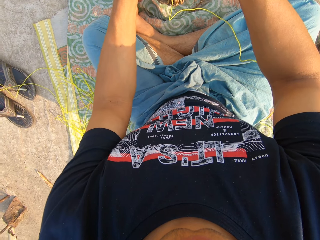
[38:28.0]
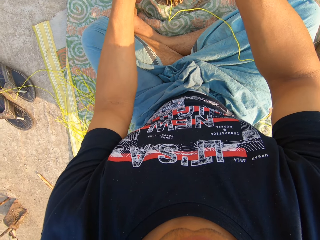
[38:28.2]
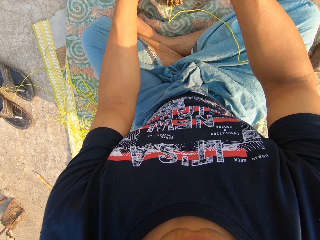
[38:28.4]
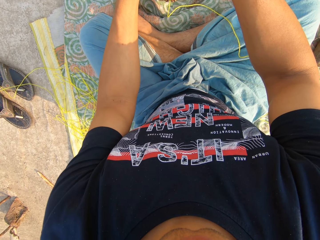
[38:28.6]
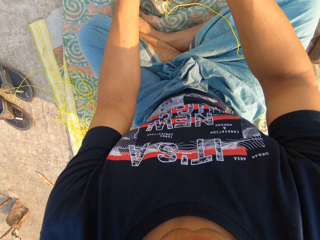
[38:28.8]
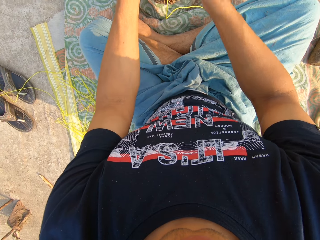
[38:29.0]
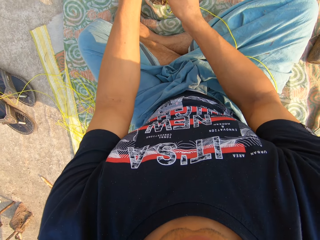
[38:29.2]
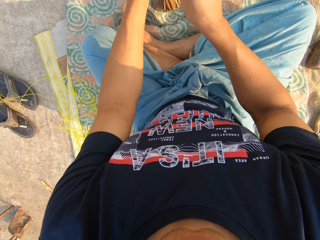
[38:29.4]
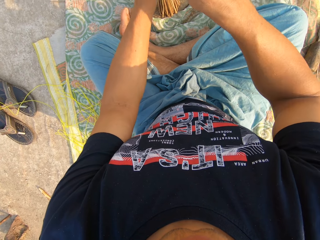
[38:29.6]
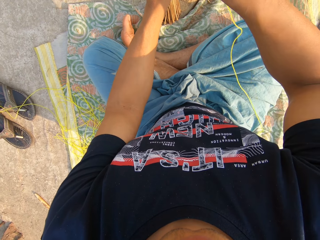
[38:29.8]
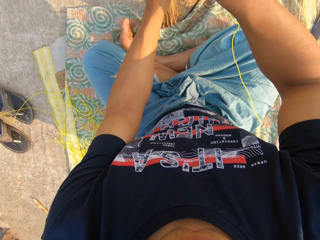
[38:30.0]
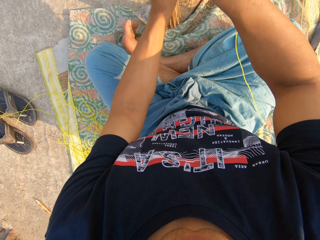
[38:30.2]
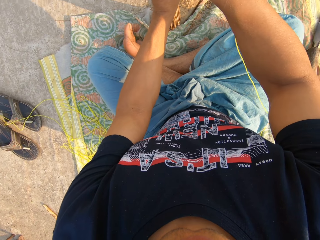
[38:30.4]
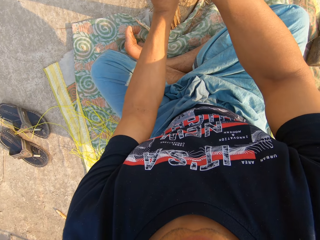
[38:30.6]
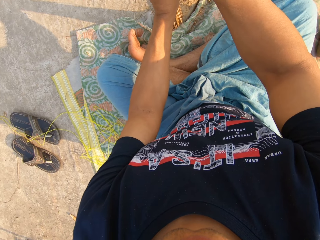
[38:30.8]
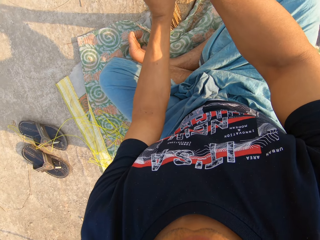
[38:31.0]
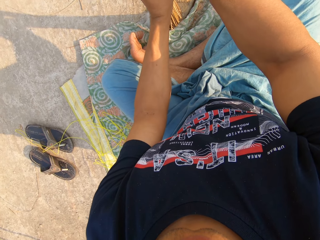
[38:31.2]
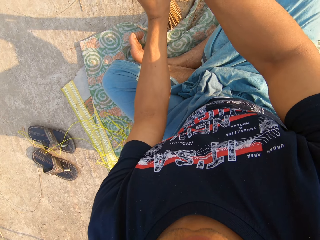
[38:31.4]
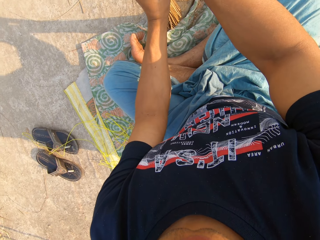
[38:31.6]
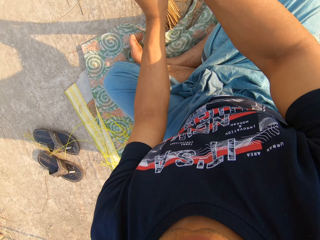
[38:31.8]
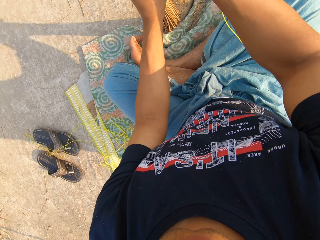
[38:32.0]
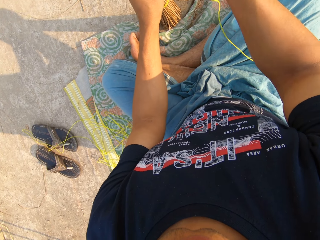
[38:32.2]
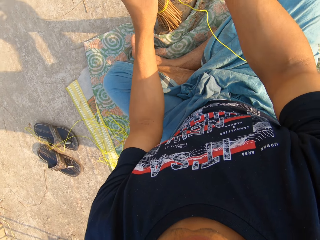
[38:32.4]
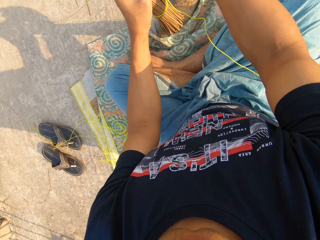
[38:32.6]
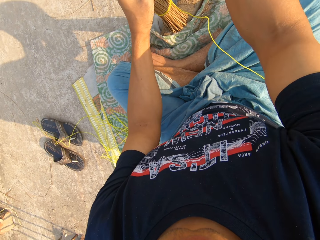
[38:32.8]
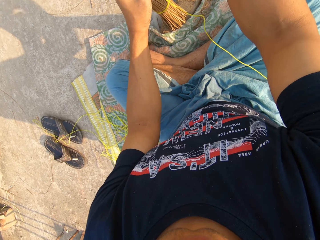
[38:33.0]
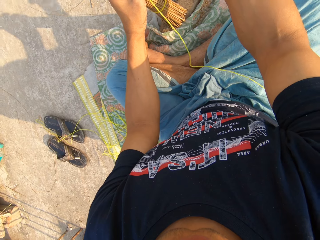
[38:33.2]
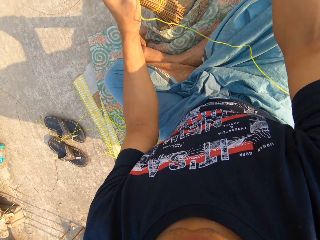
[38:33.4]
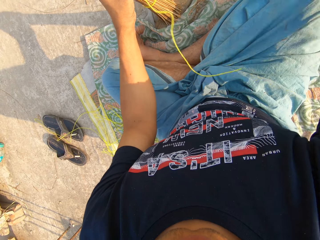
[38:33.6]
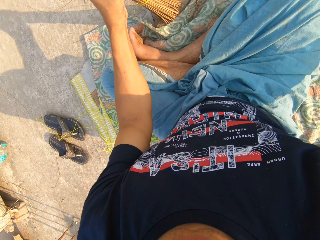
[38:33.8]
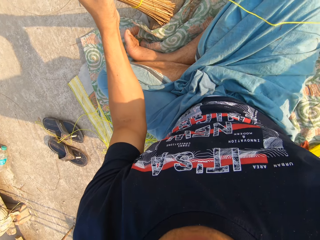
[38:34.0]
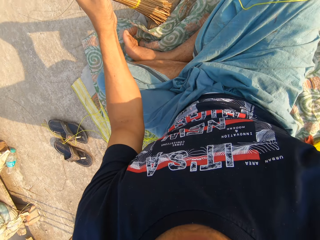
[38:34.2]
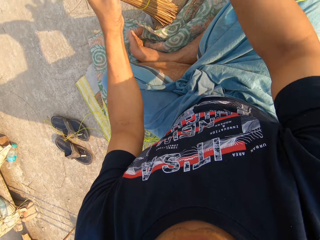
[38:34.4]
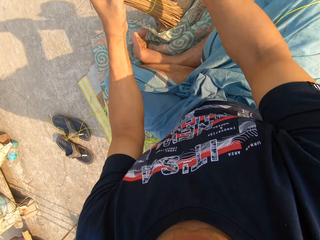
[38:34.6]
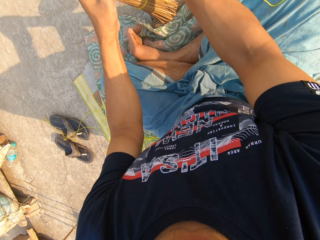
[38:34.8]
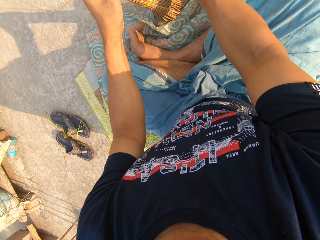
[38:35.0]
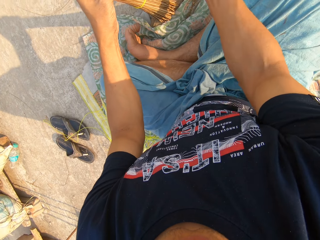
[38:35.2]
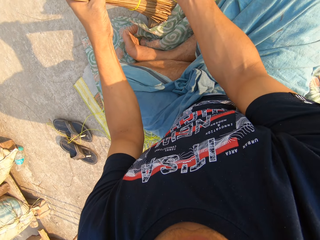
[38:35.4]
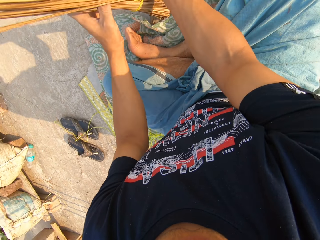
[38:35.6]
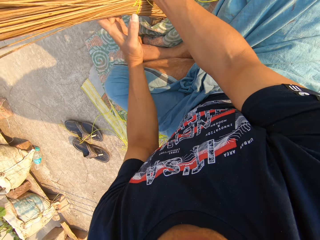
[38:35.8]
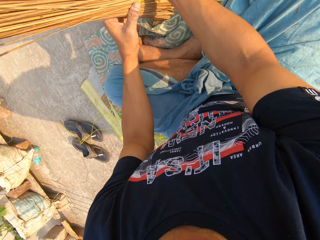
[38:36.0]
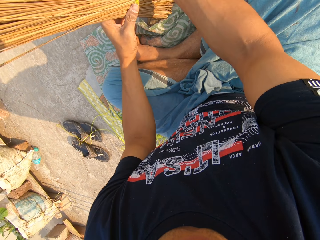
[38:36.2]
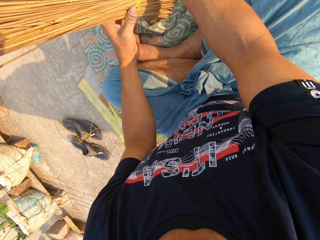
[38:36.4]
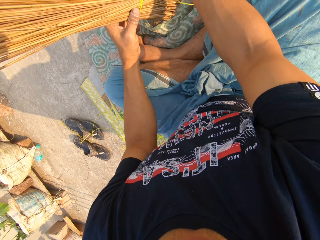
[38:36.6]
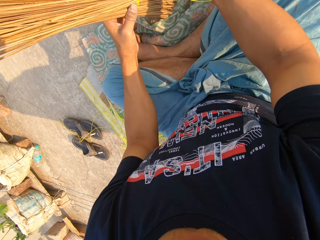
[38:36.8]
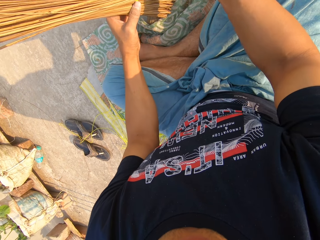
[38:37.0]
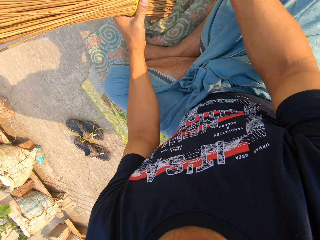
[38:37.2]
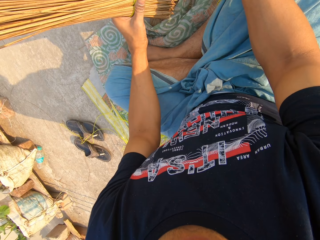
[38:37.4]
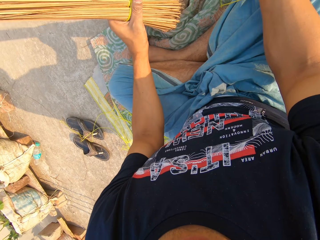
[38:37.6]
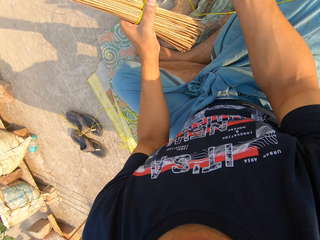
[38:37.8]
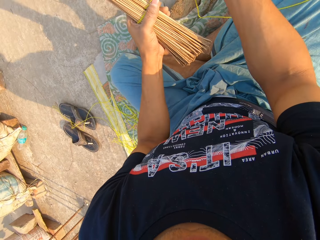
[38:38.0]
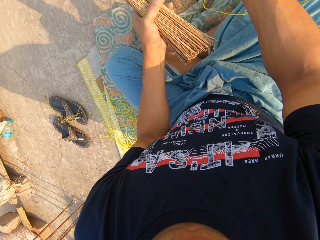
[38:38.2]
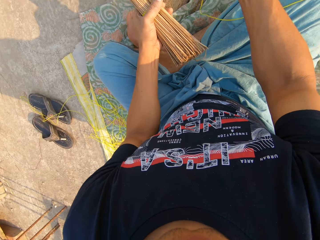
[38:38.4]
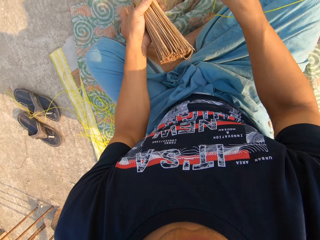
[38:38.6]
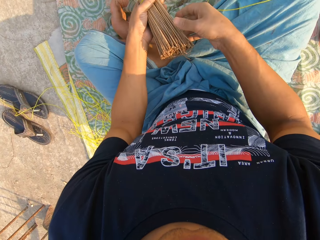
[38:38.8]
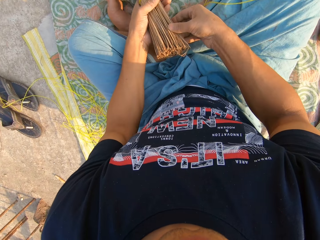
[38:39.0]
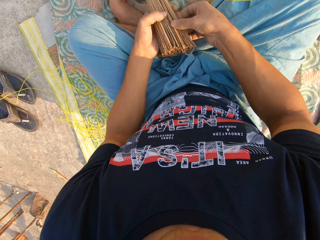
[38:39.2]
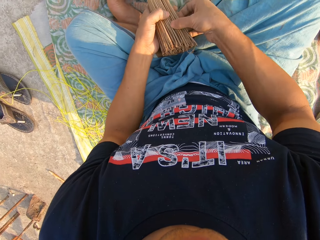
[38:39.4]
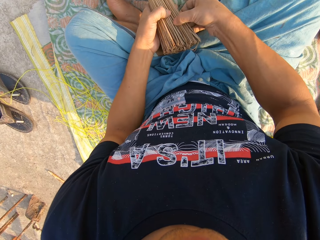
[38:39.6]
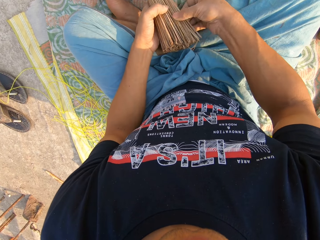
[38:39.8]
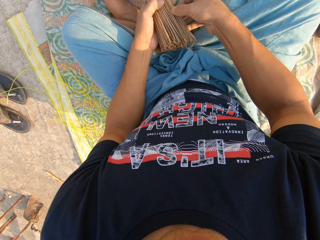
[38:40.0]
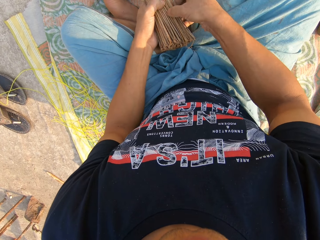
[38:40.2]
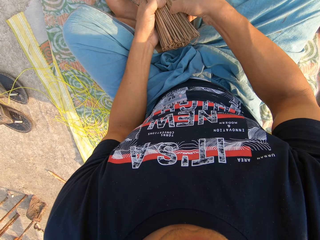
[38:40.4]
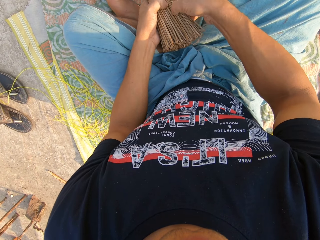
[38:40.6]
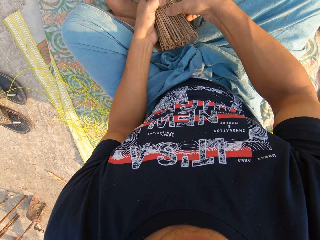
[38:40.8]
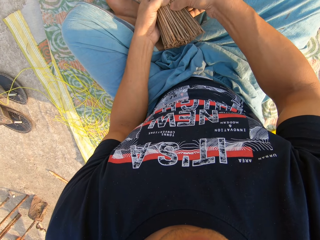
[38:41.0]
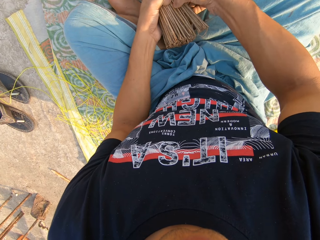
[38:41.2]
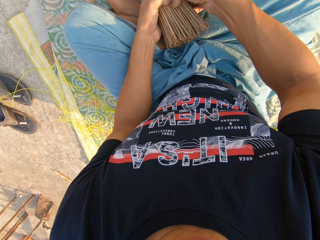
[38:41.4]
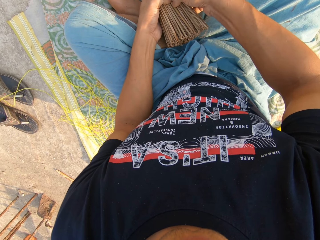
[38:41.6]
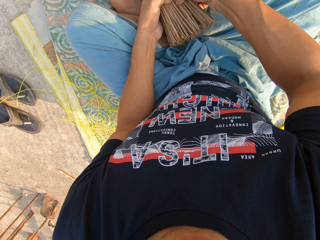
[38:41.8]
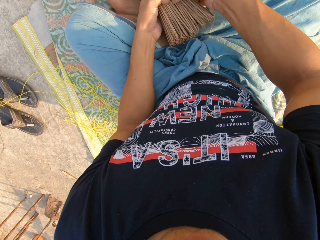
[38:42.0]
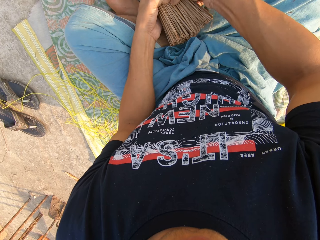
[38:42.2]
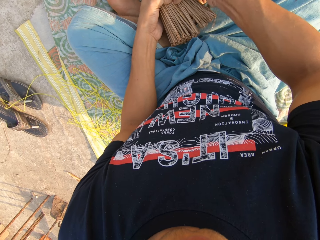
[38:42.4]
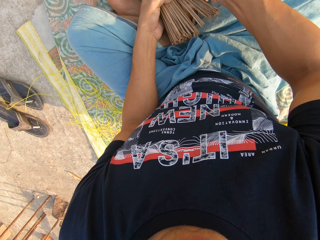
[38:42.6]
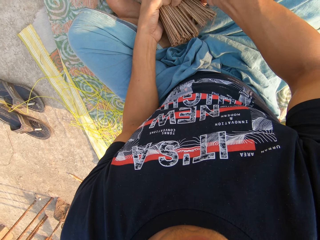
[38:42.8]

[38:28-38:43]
The camera wearer ties the rope on the broom. He picks the broom from the ground with his left hand. He separates the broom sticks and adjusts the broom with both hands.

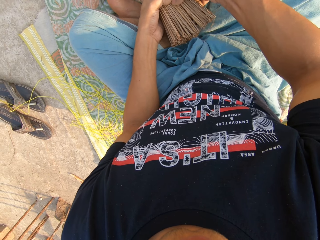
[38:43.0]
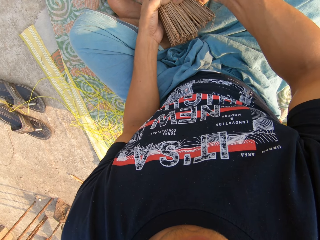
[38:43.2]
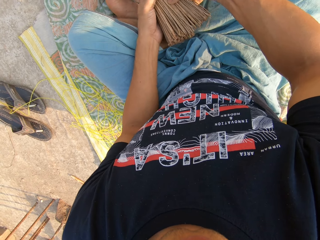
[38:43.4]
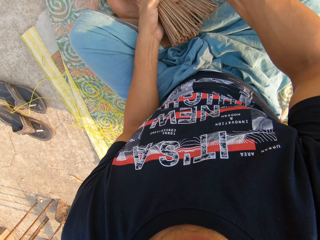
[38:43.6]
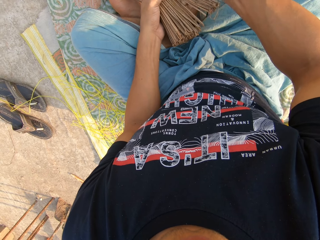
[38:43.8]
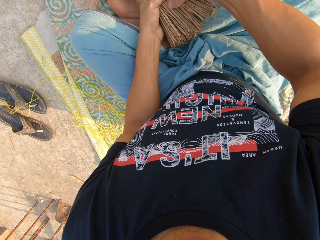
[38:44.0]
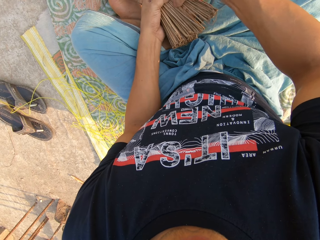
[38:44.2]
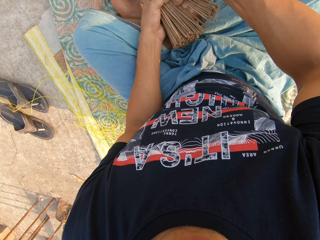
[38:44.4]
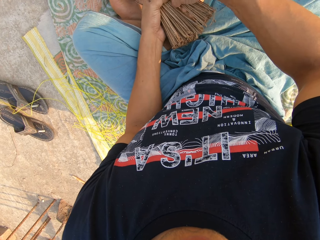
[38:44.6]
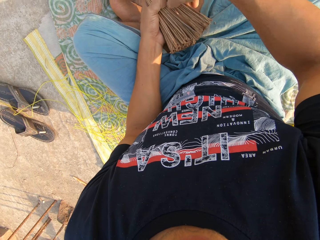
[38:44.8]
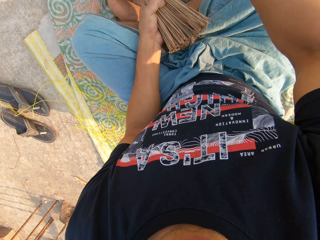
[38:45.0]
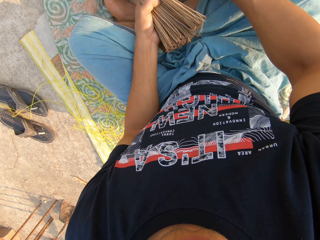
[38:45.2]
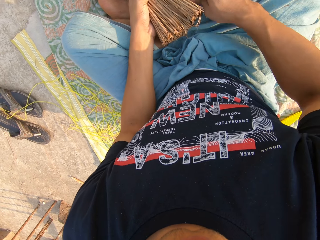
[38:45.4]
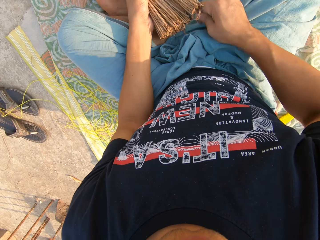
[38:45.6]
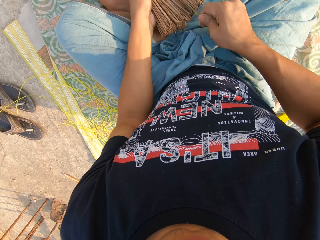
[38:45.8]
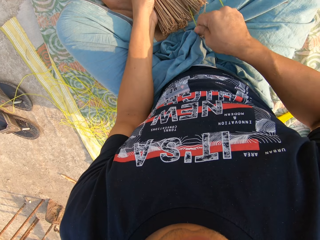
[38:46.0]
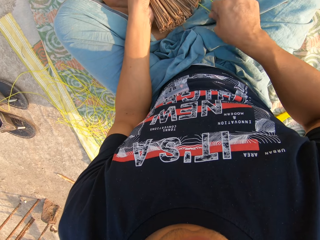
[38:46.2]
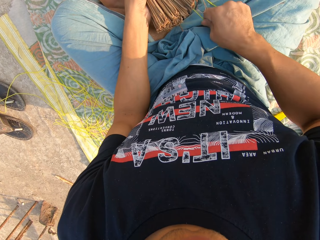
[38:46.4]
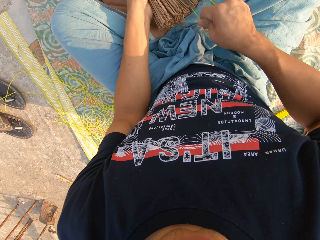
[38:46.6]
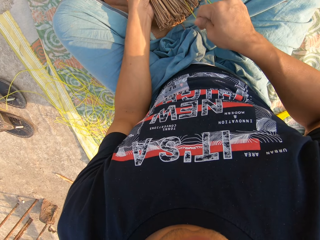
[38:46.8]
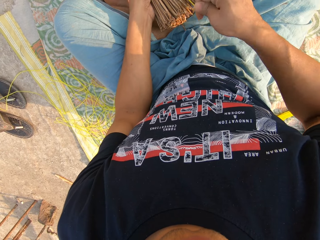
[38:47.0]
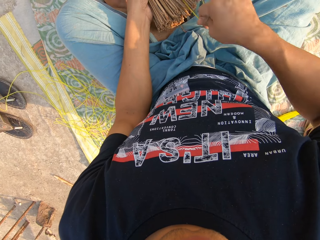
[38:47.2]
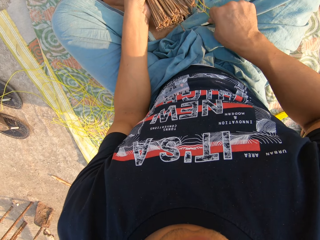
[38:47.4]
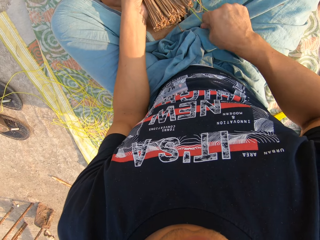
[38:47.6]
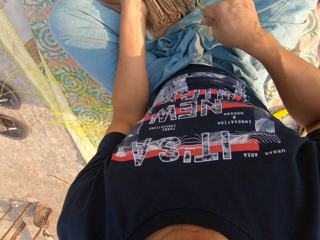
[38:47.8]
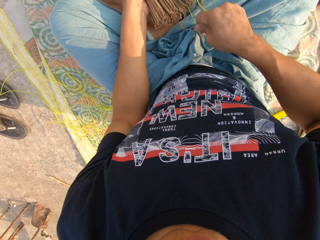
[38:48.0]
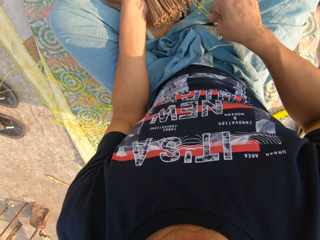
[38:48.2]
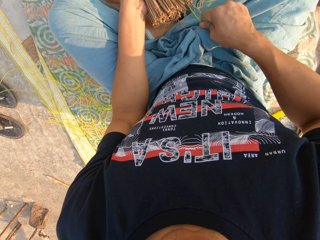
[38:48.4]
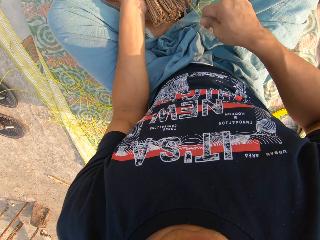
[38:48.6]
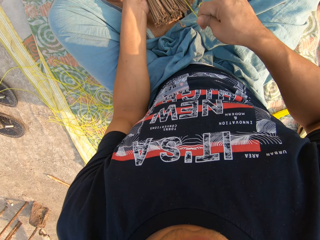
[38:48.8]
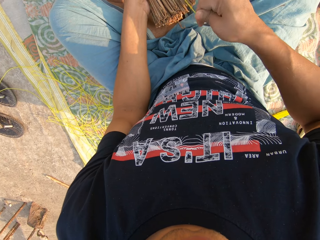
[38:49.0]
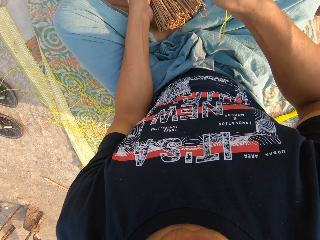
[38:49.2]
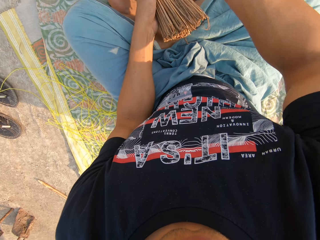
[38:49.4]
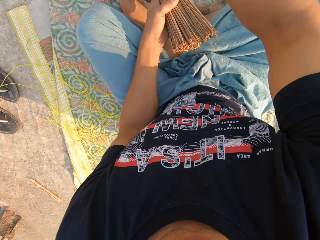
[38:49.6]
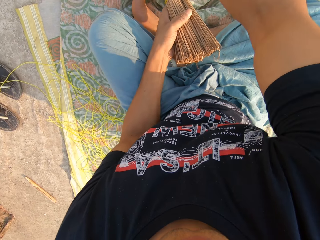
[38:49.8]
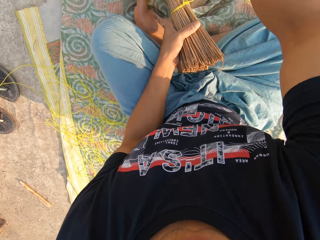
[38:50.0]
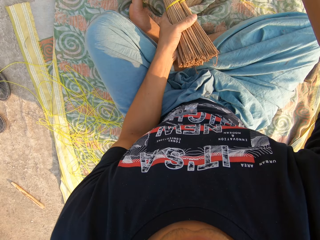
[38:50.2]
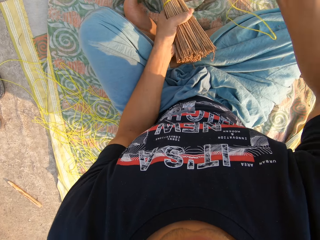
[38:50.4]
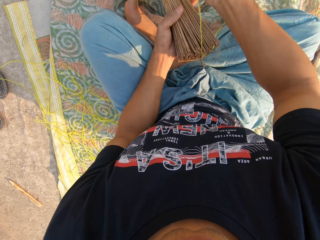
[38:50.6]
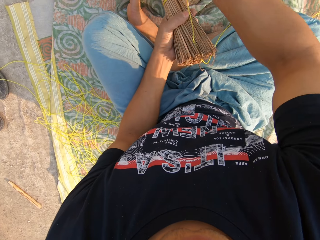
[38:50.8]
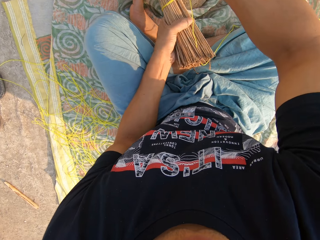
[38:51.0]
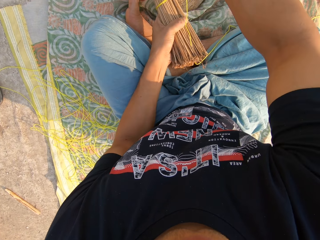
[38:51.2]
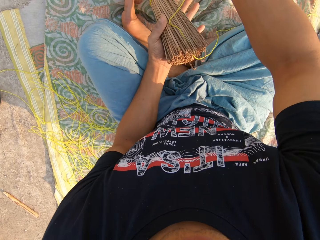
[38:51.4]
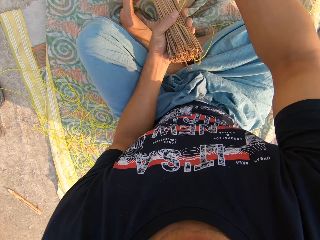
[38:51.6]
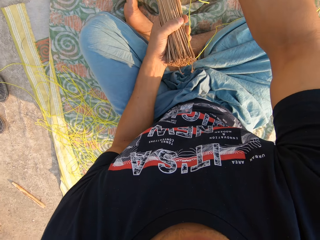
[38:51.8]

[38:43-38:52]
The camera wearer ties the broom sticks with the rope.
